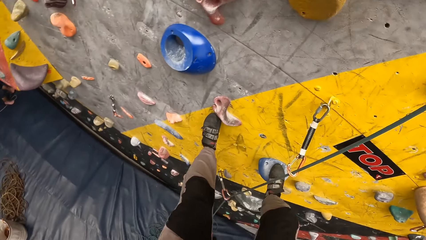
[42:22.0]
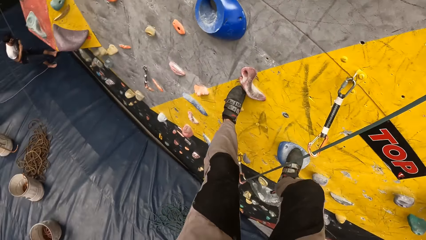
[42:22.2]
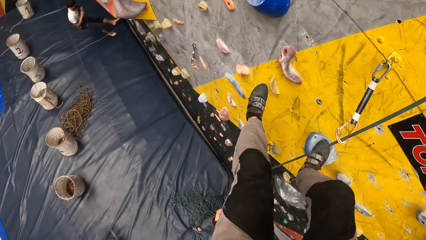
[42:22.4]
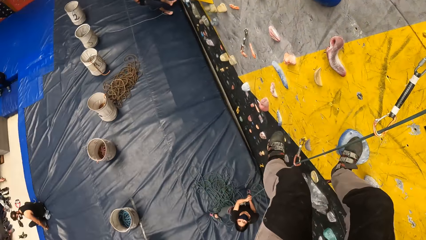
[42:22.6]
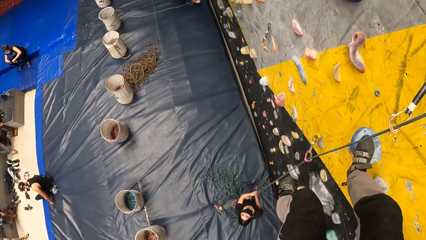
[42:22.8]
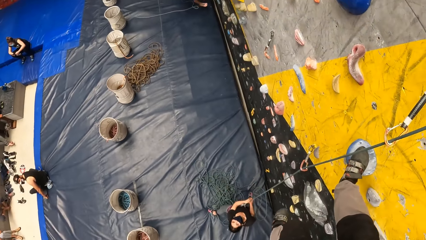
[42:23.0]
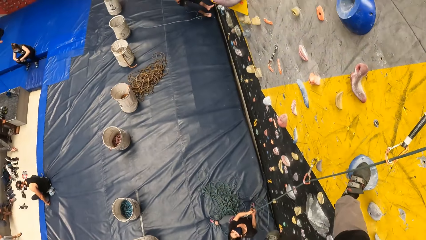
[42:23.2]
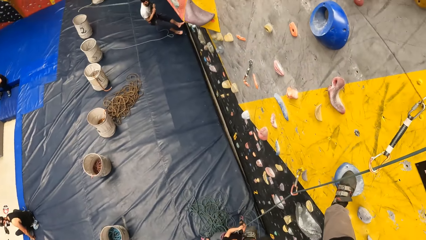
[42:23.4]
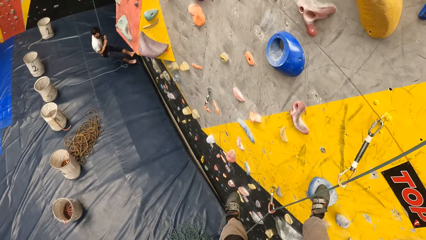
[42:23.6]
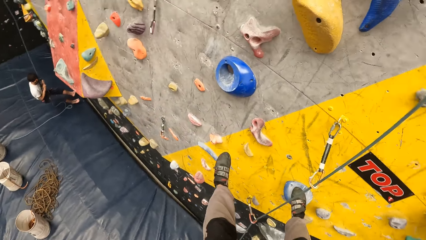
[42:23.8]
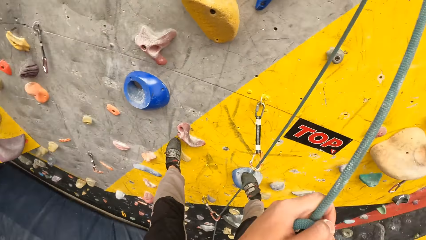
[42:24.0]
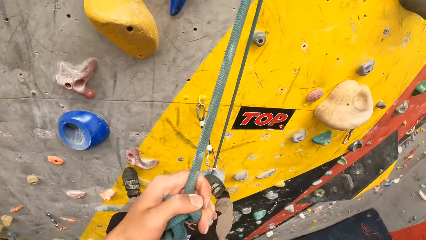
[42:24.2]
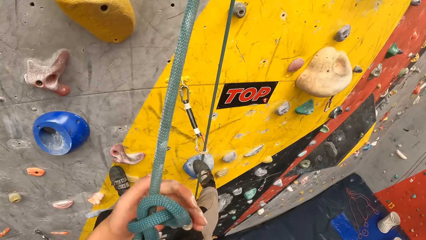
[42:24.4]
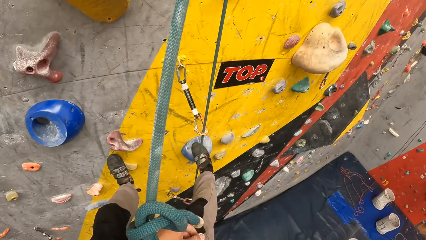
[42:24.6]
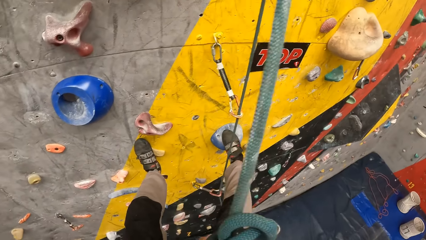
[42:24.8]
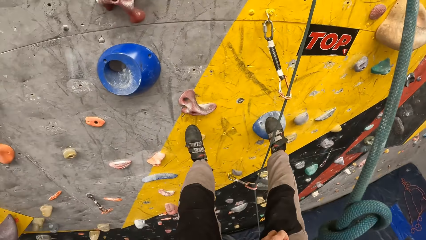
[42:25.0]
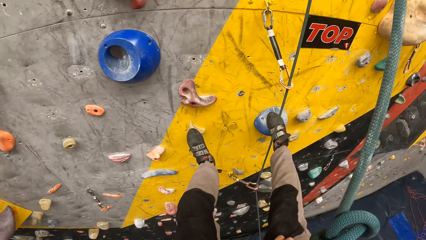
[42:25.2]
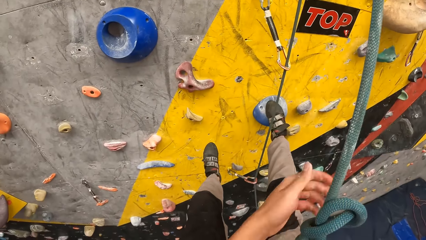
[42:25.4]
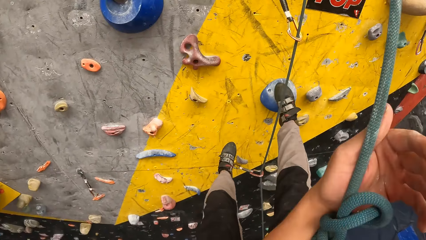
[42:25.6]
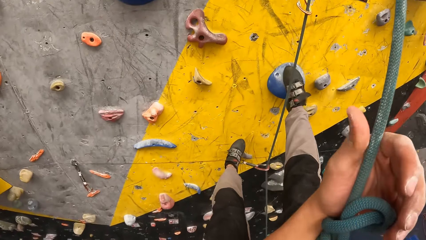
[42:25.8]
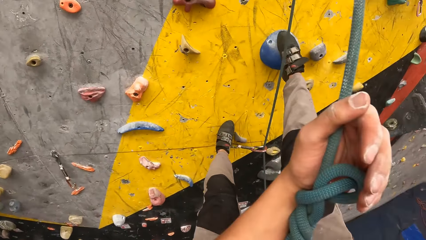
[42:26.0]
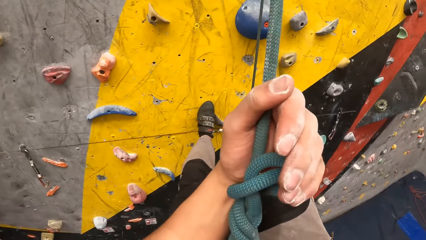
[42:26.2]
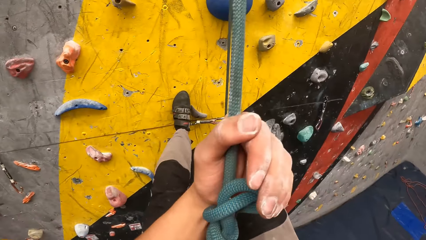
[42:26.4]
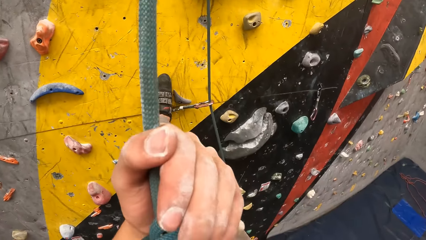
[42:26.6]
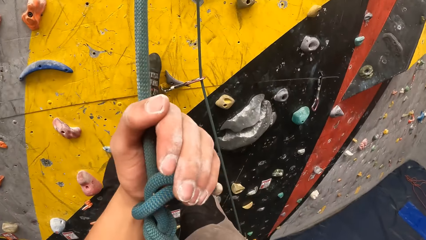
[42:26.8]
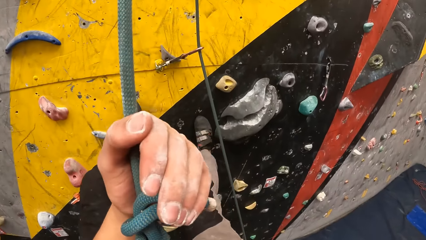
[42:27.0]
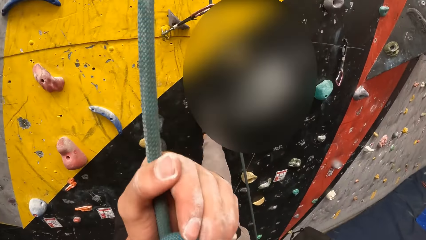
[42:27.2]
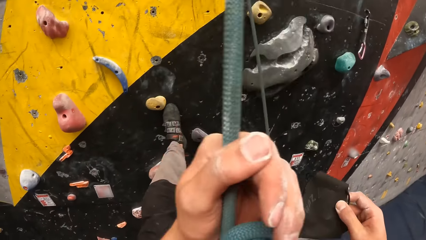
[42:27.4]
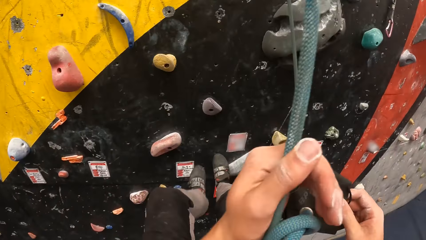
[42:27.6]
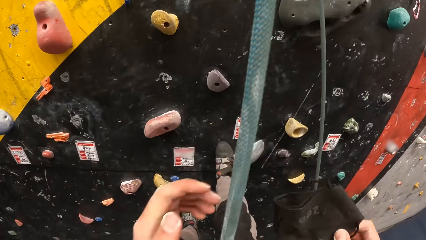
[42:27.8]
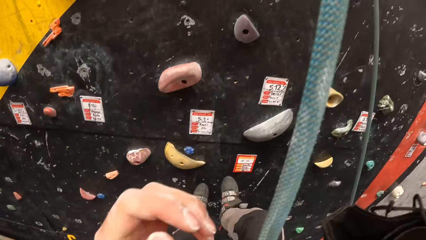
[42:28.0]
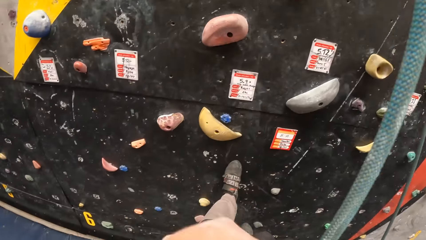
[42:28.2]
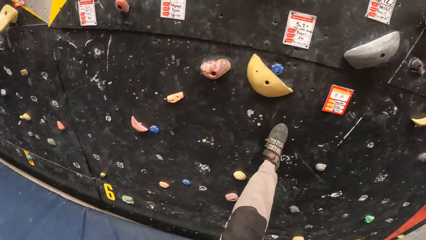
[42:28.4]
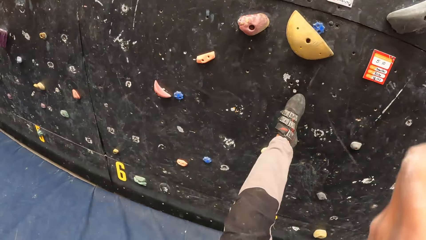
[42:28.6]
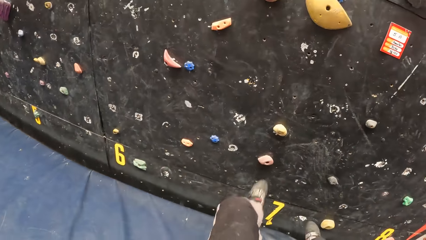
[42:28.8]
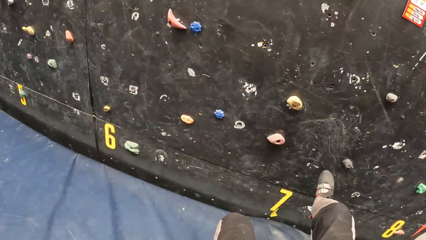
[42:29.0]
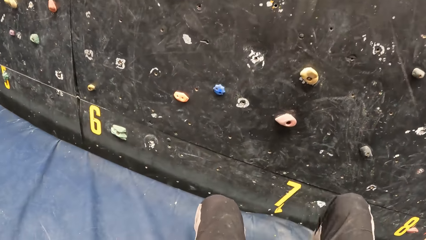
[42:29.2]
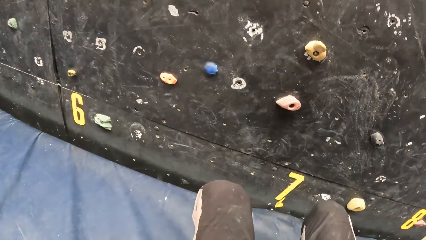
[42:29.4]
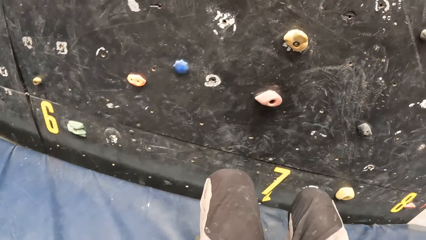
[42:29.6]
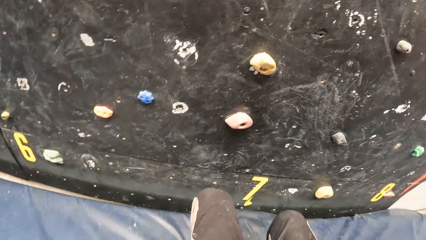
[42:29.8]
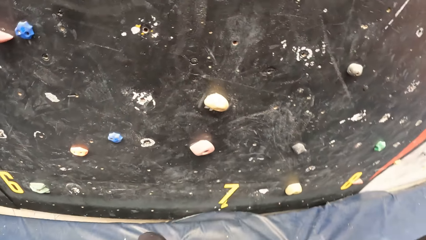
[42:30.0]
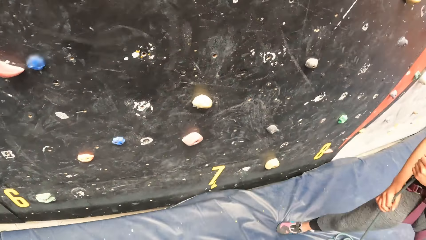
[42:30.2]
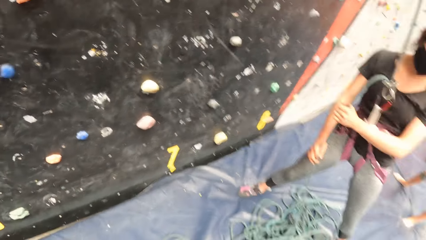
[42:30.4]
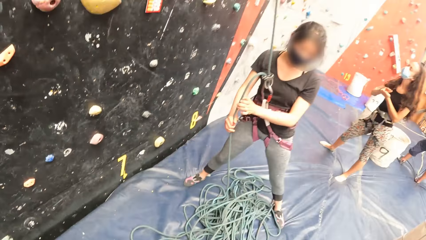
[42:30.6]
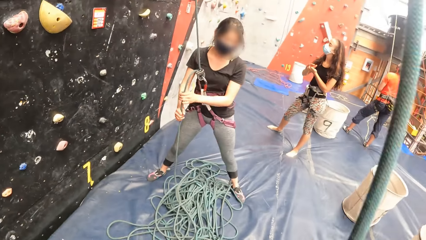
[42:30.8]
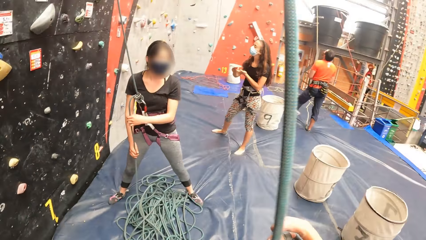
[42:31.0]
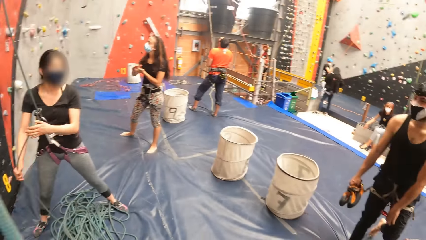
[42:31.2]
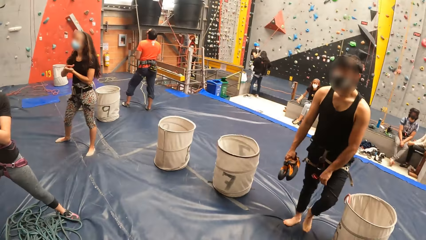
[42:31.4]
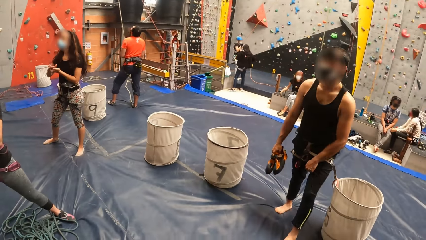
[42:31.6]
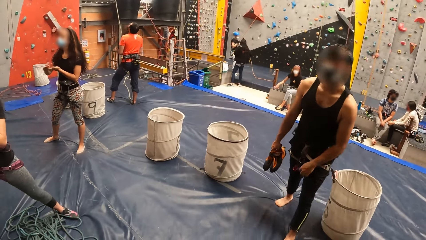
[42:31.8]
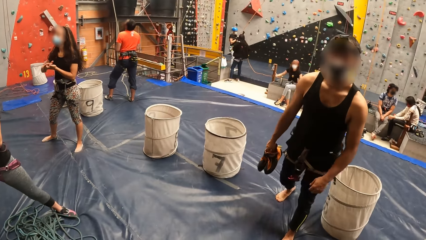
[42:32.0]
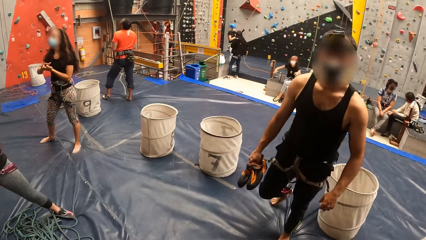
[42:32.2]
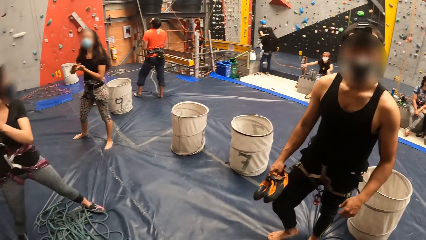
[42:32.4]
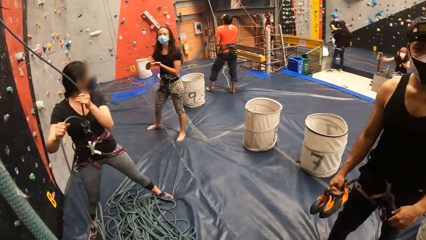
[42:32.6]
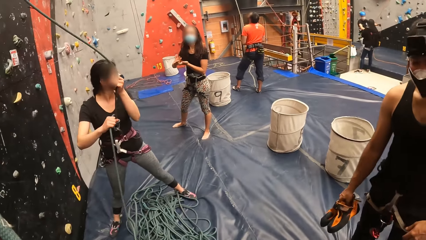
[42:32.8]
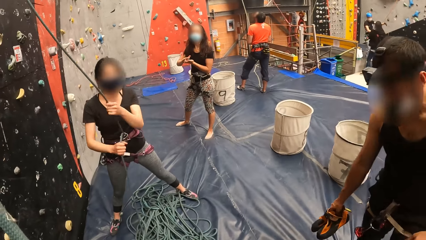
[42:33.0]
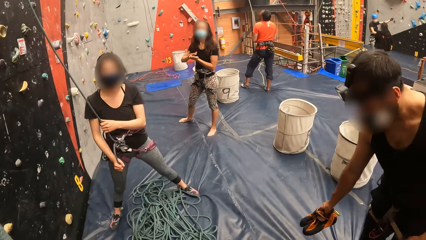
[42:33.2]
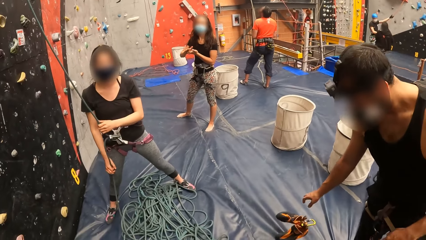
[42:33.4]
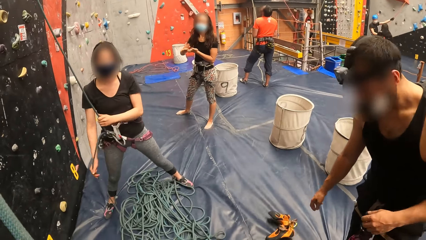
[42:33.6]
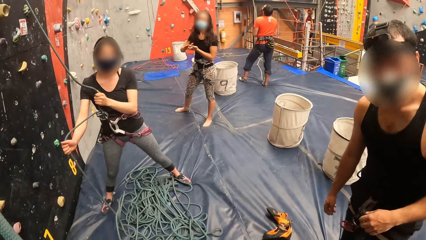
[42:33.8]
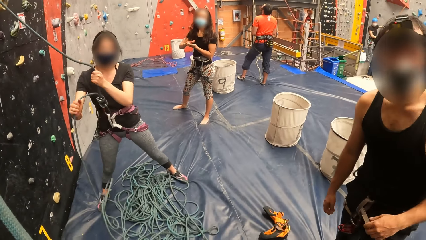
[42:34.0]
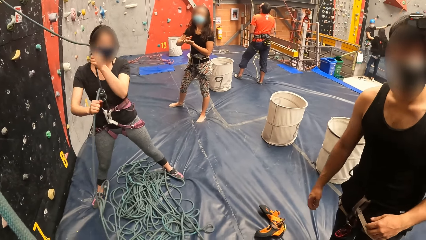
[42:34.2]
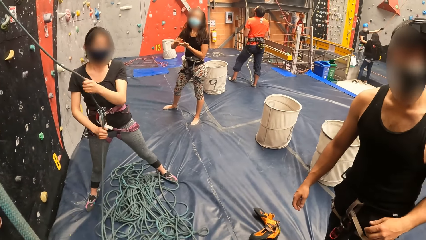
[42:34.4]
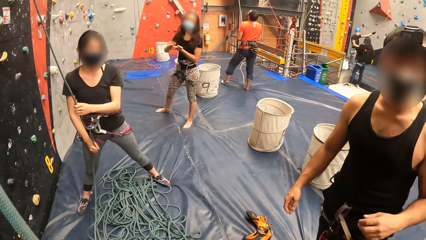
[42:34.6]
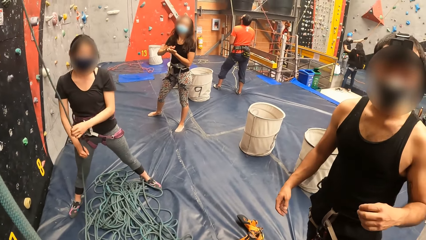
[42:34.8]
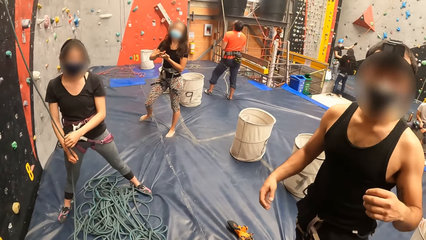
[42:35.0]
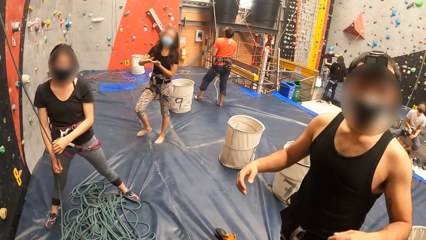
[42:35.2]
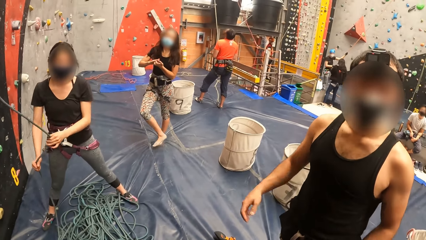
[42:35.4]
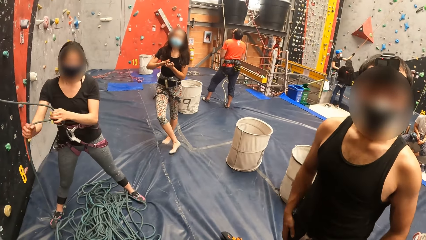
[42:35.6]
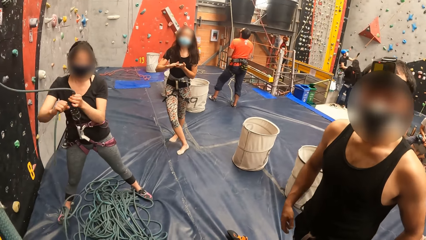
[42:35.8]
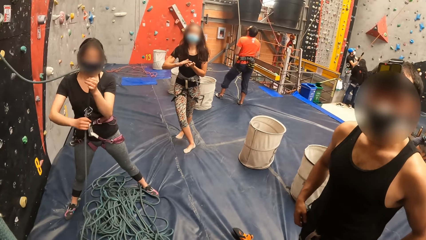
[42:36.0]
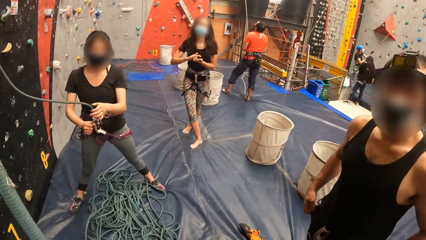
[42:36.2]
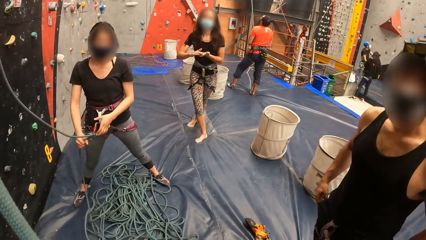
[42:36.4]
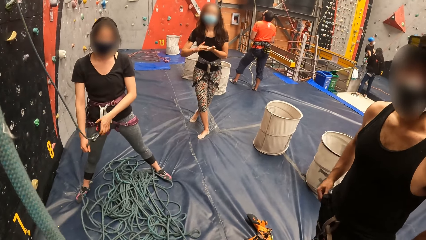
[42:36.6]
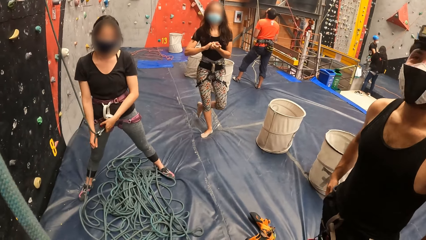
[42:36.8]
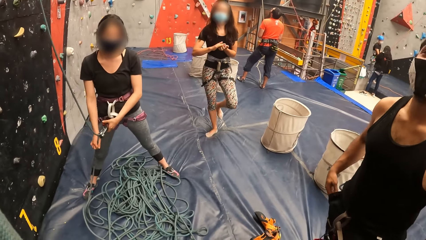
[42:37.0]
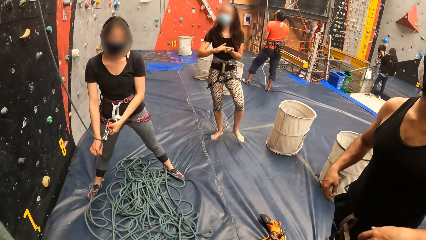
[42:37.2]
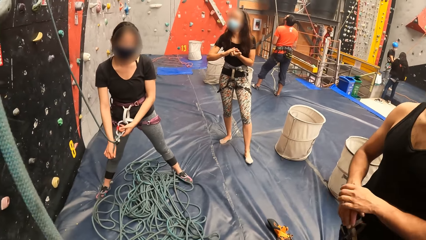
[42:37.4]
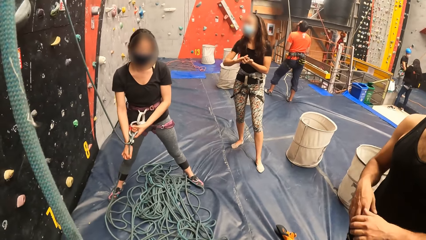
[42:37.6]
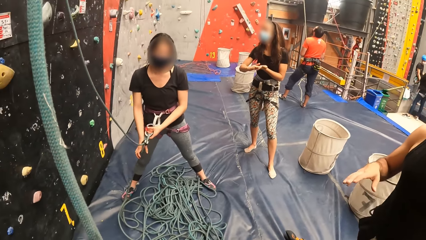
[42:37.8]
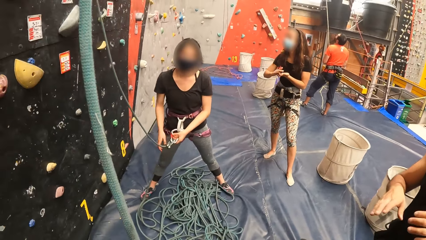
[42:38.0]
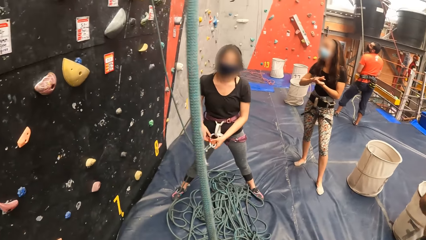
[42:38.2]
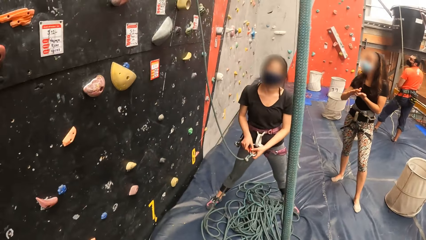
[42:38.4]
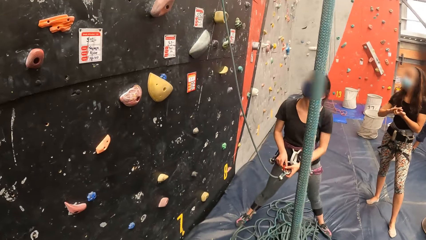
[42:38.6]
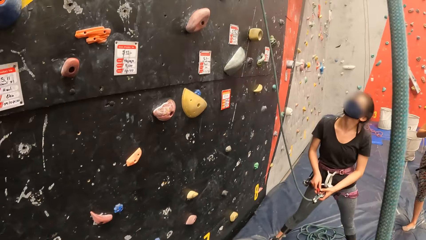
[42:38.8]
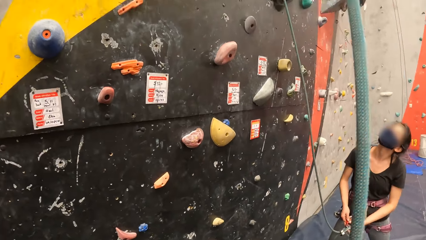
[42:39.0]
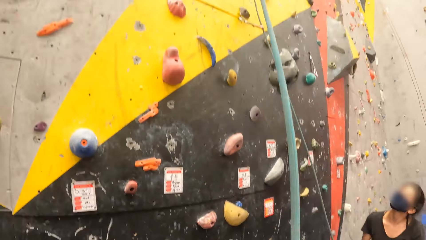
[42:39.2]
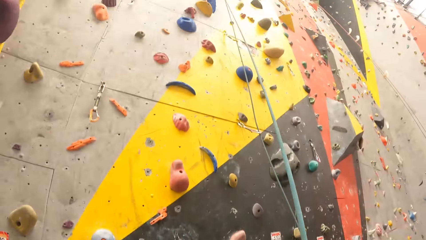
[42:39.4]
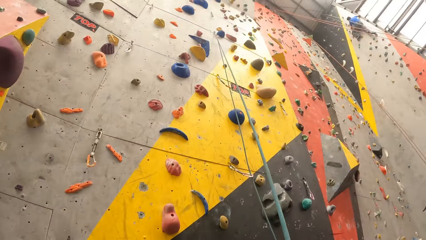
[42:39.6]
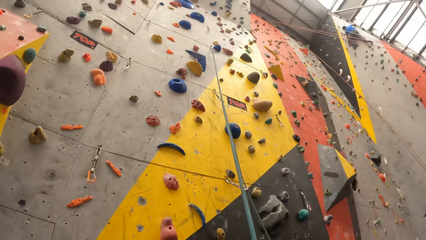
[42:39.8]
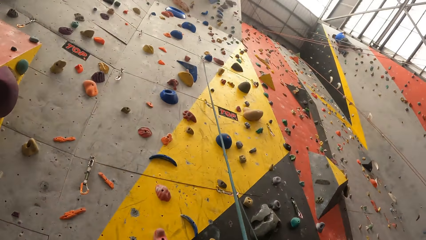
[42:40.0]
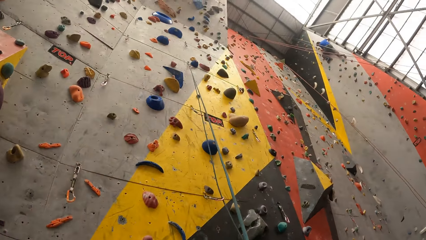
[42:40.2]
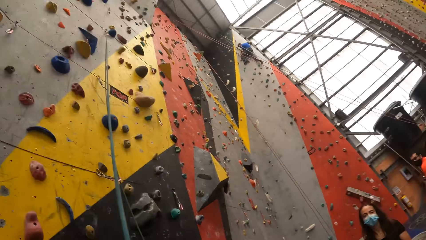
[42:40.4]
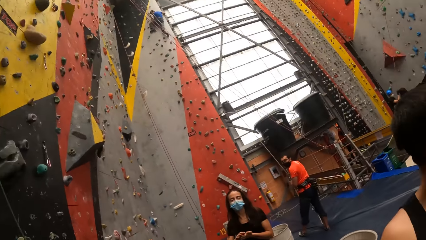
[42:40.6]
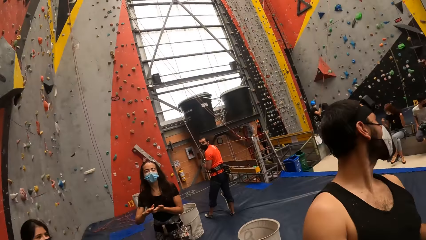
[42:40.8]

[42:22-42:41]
The camera wearer climbs down the wall. They climb the rock, step down the rock. They look around the room. A man puts down the shoes on the ground. The man talks to another man. A third man holds the rope. Another man looks around. The camera wearer looks around the room.
